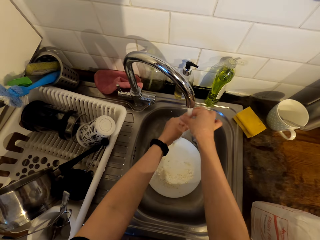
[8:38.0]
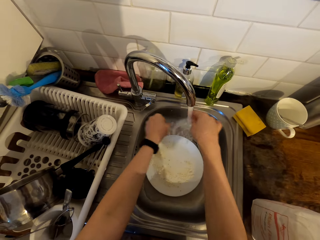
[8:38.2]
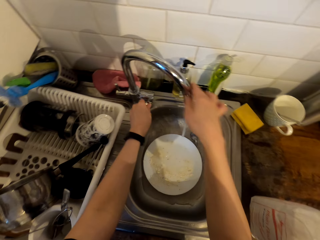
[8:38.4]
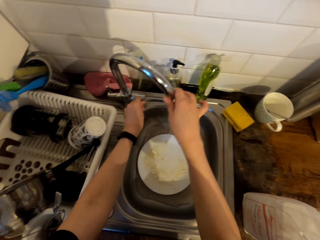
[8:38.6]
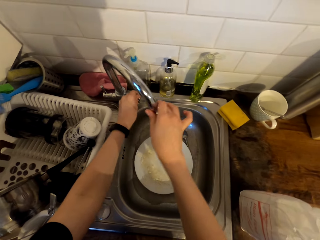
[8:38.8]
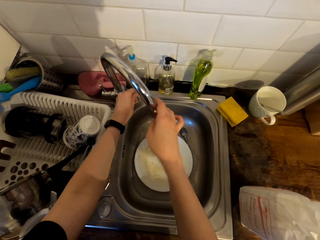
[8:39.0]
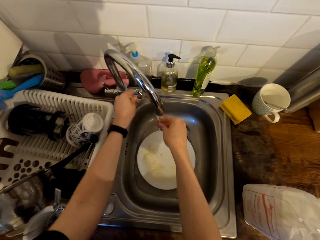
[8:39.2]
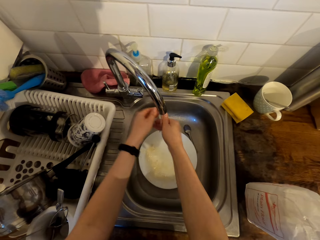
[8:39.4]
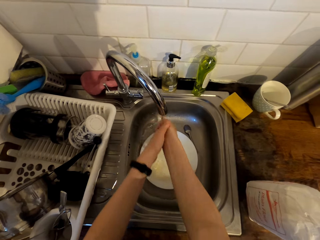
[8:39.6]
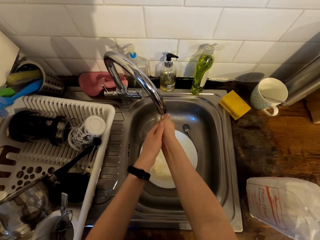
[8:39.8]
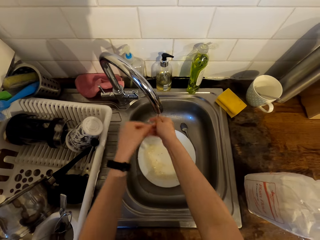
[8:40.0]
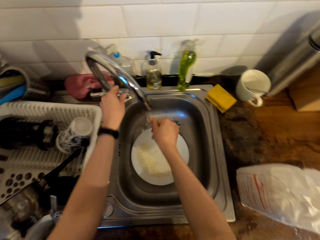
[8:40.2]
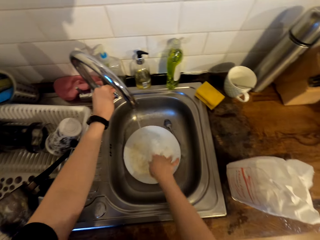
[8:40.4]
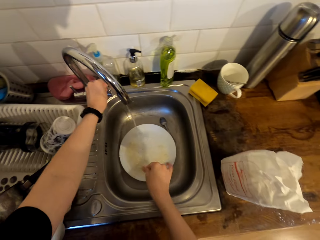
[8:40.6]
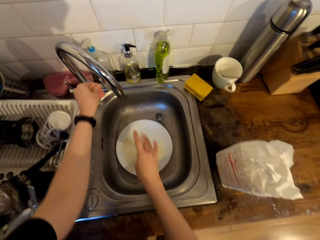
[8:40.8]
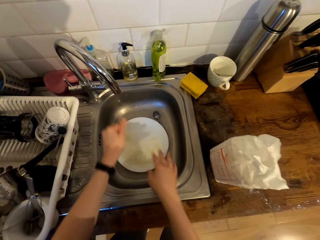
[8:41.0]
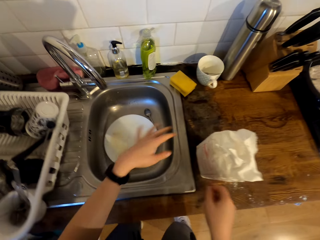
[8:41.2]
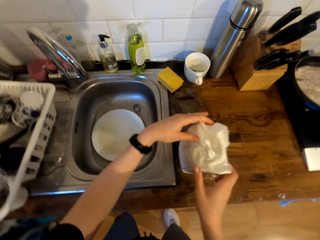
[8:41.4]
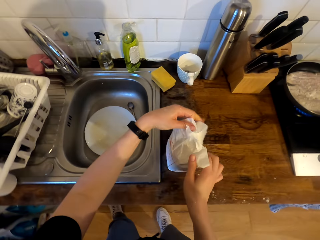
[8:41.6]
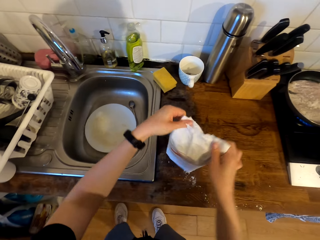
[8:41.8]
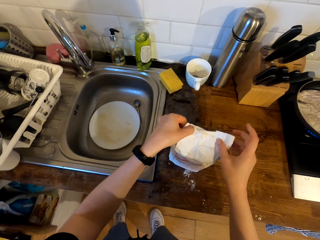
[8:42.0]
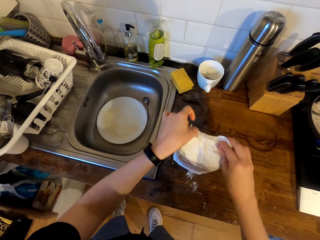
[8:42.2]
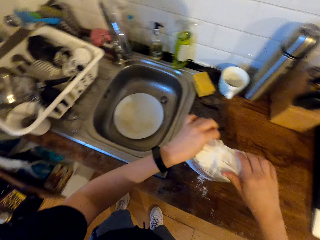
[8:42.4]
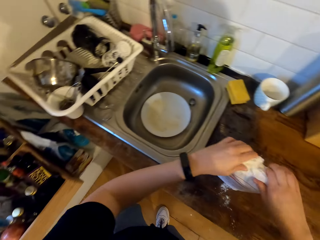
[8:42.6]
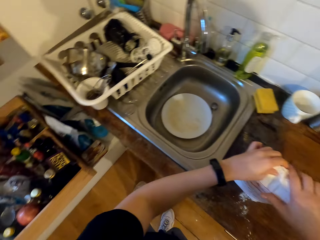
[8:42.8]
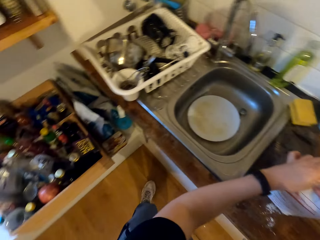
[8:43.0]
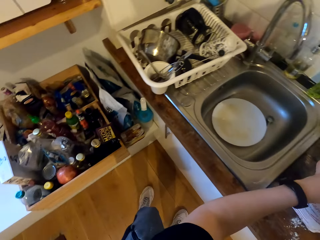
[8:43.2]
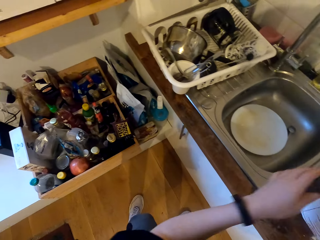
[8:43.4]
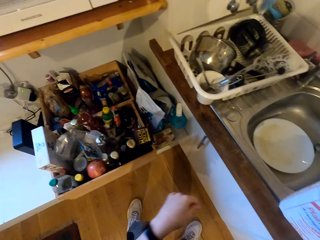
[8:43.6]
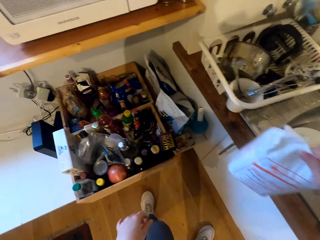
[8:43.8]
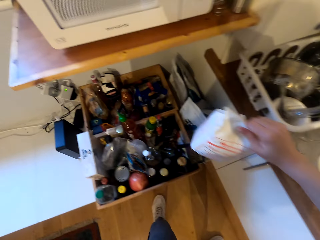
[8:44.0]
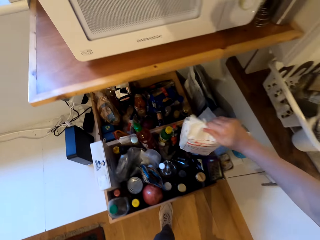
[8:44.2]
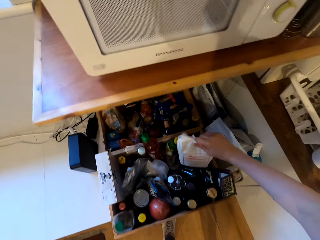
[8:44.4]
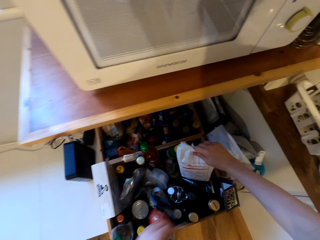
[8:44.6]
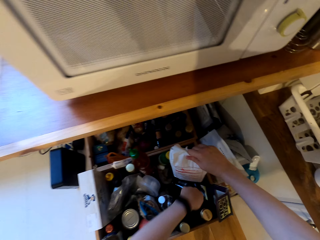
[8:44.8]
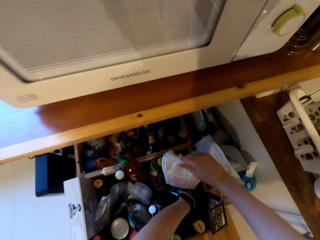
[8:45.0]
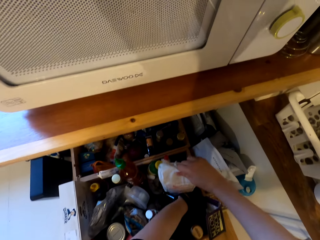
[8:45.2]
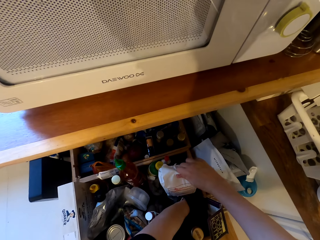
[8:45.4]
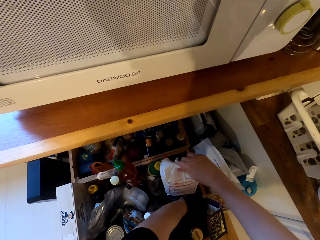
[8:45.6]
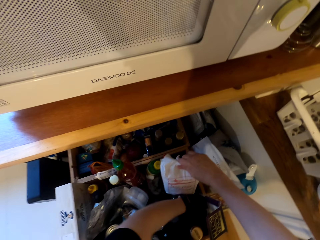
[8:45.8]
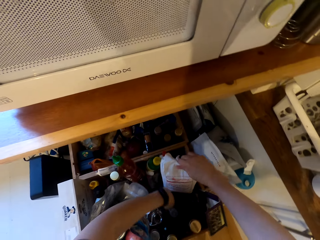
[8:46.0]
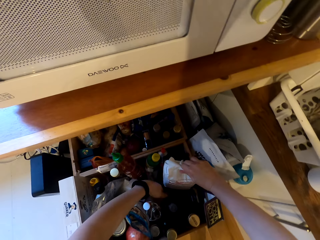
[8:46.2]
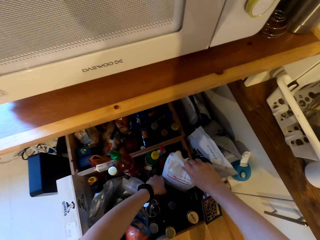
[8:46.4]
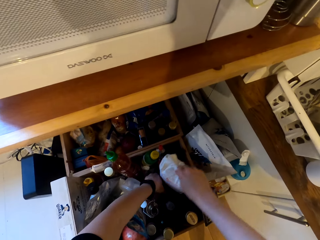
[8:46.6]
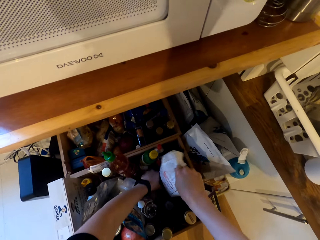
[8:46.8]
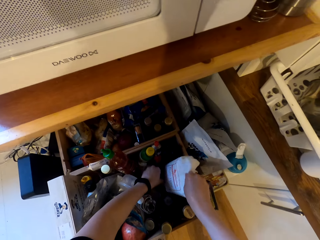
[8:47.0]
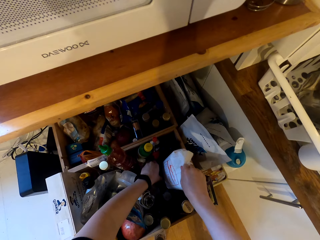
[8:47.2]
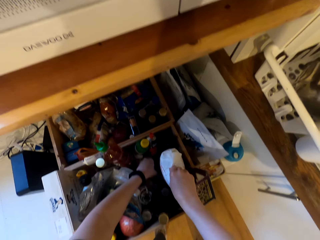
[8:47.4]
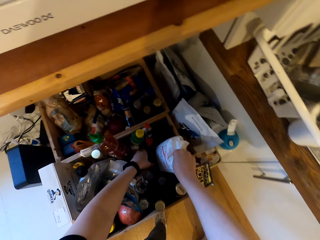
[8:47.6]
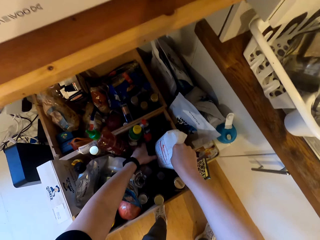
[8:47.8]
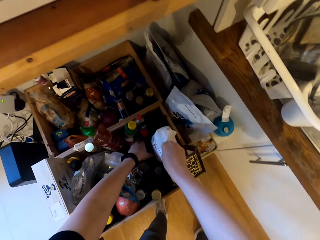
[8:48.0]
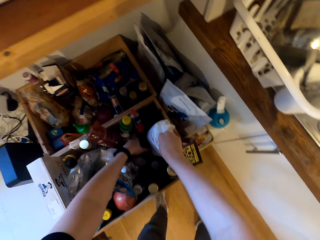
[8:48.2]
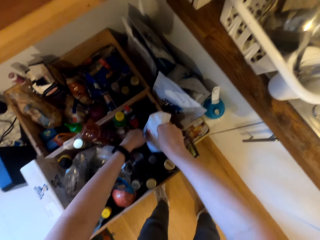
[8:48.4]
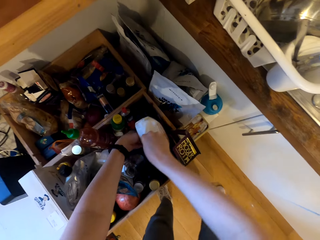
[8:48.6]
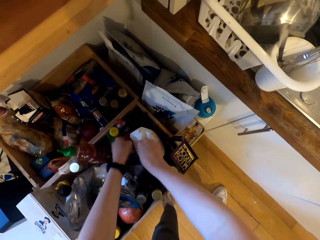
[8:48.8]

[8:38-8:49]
The camera wearer turns the tap. He closes the tap. He reduces water pressure. He rinses his hands. He closes the tap. He covers the pack of flour. He folds the packet. He picks the pack of flour from the cabinet top. He moves in the kitchen. He places the pack of flour in the rack or box. He moves something. He fixes the packet on the box.

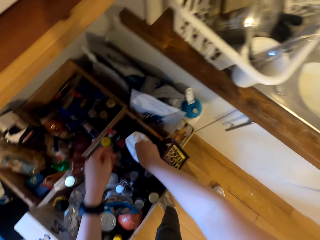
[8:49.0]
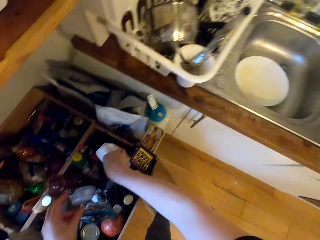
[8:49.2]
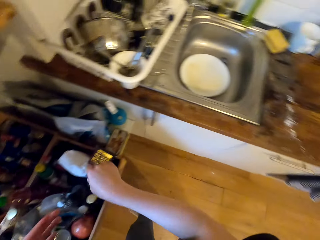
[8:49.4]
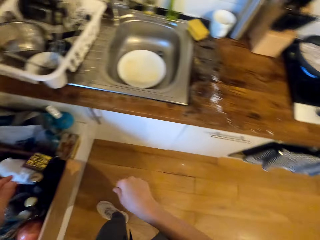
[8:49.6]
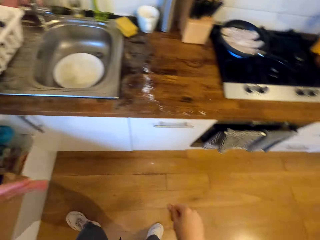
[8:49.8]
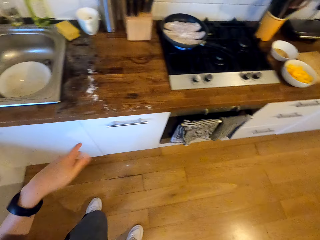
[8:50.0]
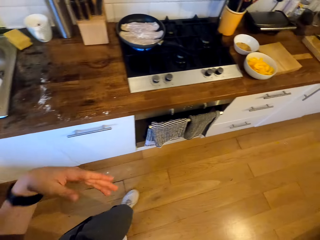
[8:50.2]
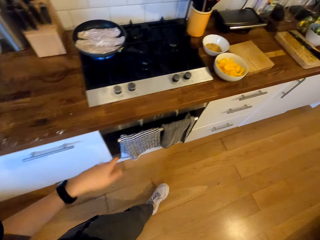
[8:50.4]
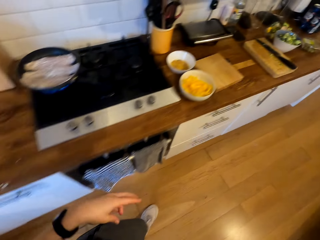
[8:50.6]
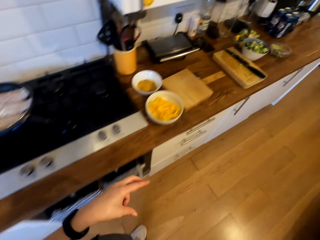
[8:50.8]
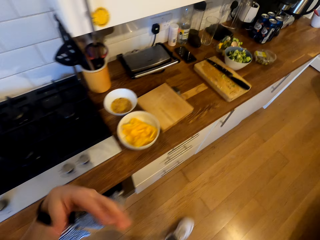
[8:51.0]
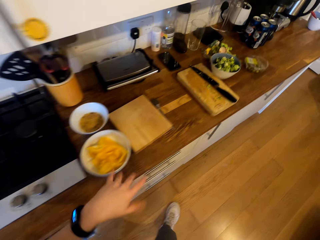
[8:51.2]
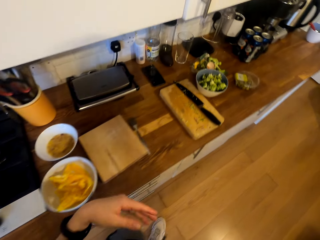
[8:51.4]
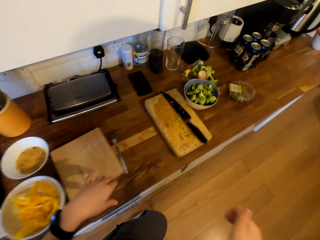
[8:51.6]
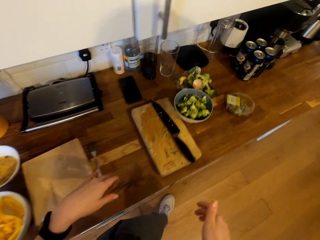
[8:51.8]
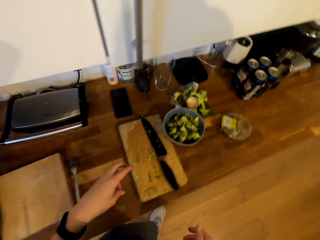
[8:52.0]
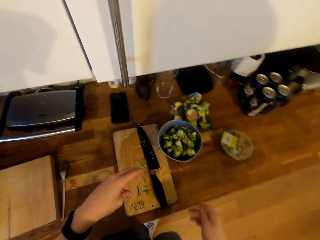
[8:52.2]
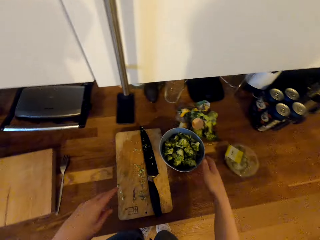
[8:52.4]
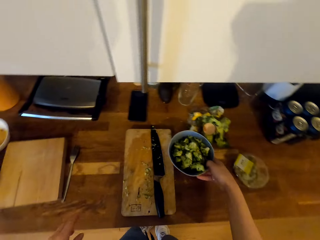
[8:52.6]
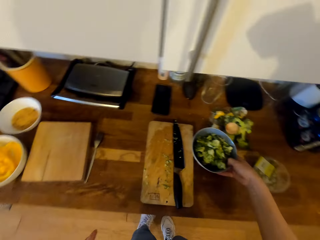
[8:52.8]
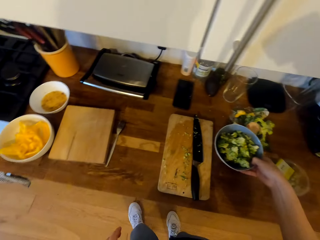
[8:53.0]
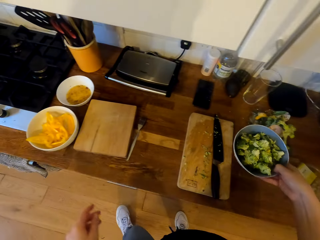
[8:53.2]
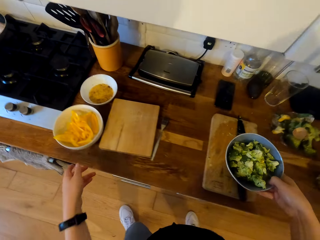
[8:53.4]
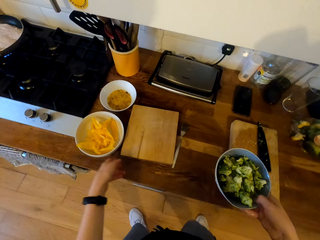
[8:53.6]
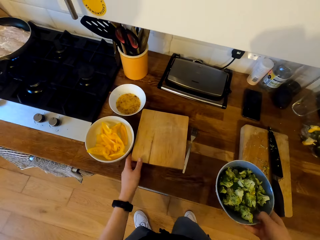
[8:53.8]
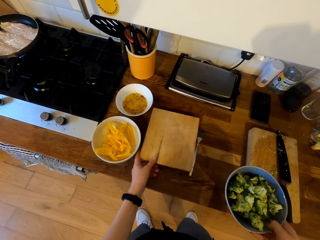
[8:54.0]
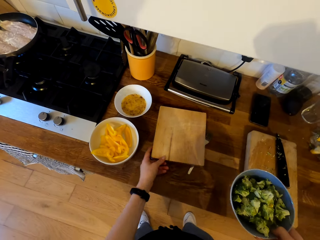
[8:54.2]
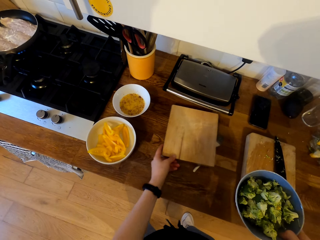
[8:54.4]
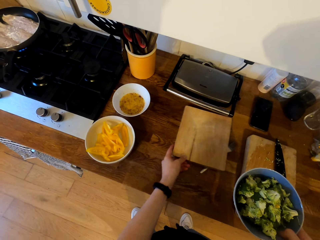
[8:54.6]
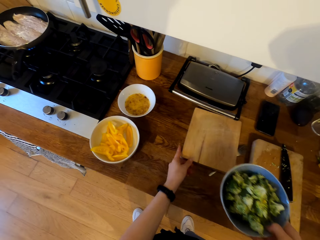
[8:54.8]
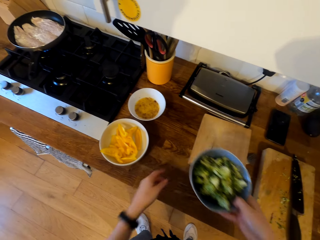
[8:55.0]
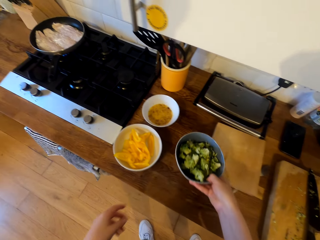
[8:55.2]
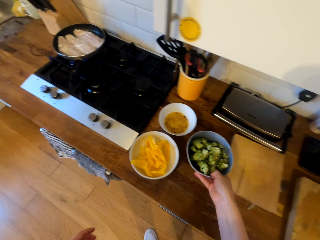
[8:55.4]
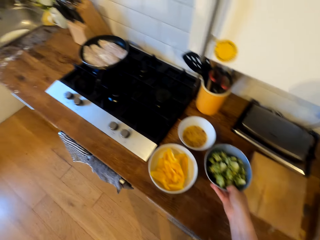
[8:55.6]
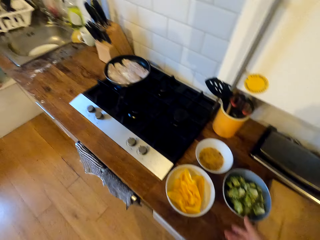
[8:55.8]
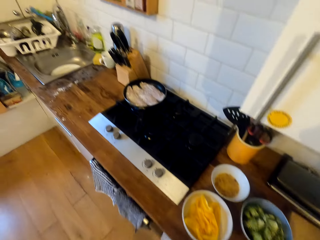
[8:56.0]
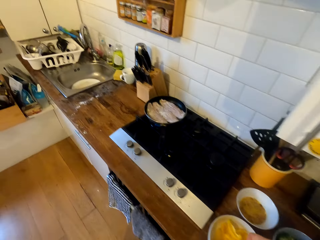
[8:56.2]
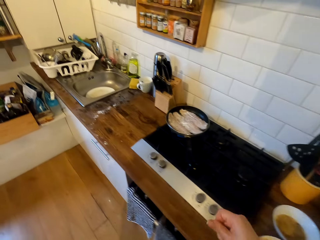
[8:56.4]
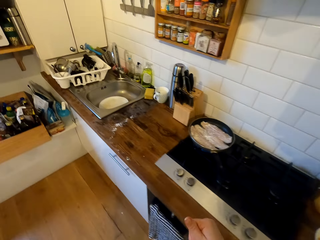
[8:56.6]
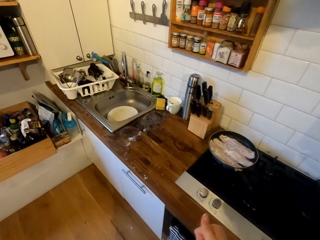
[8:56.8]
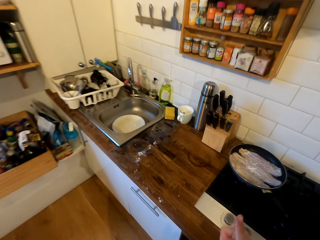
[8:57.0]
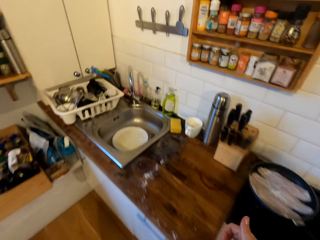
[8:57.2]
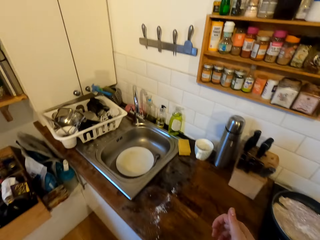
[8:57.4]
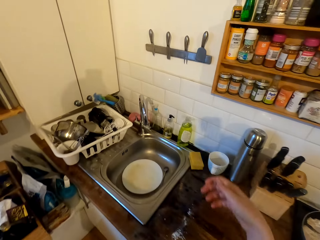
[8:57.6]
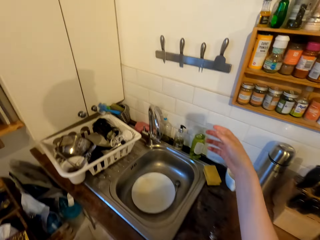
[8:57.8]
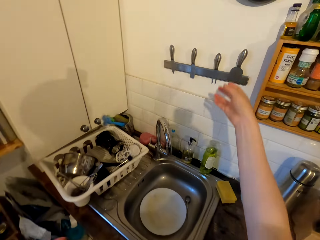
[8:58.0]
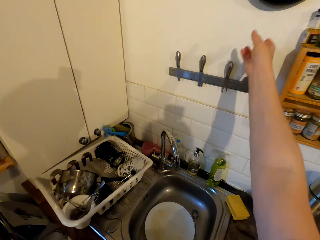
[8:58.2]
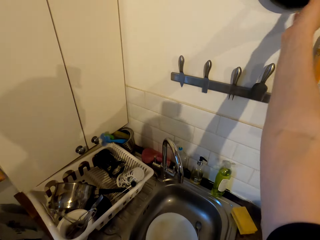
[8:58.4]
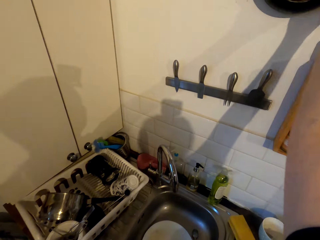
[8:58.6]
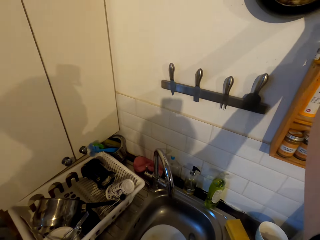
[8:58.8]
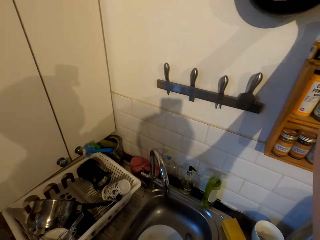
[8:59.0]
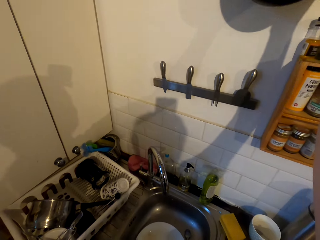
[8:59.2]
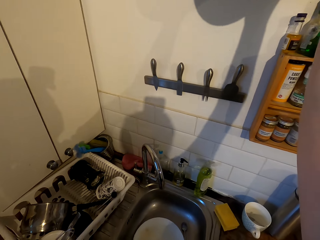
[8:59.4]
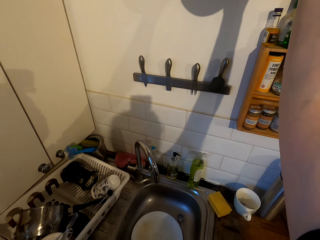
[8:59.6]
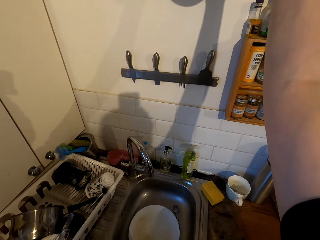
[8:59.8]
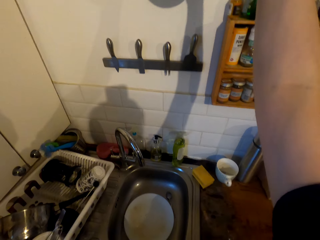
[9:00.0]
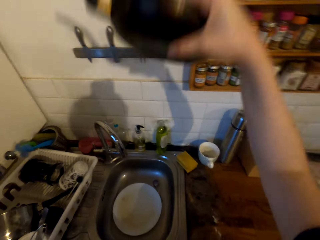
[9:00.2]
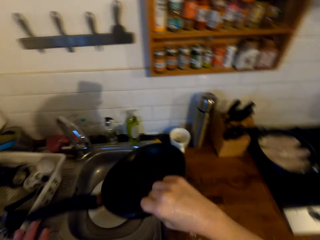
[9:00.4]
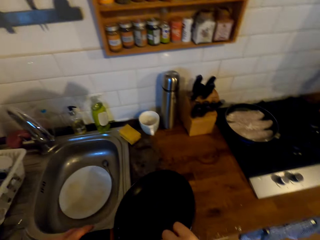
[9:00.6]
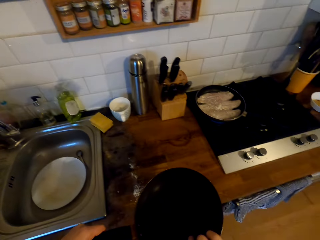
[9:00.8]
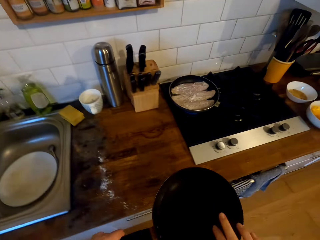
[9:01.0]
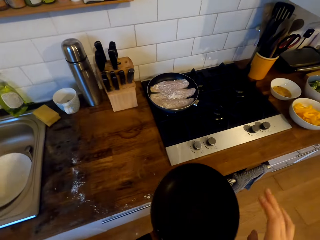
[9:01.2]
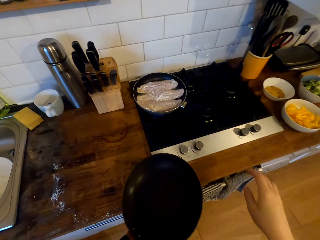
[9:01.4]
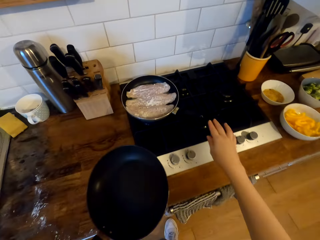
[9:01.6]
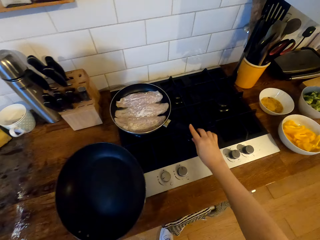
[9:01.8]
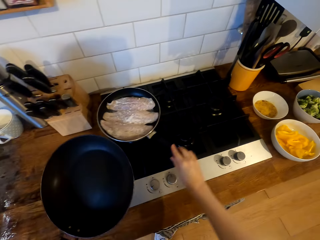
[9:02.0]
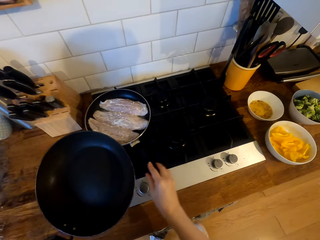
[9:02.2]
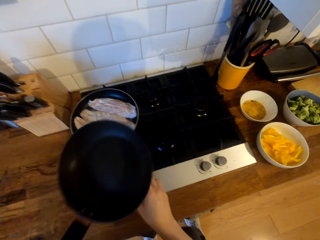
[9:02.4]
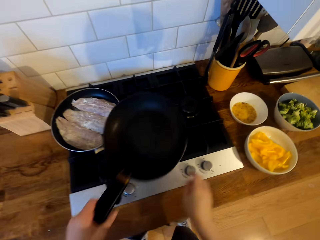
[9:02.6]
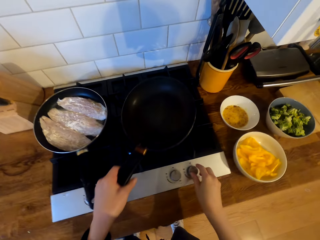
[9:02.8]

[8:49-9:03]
The camera wearer walks in the kitchen. They lift the bowl of broccoli or cauliflower. They drag the chopping board slightly on the cabinet top. They place the bowl of broccoli on the cabinet top. They walk in the kitchen. They remove the frying pan from the hanging rack. They hold the frying pan. They move in the kitchen. They rotate the frying pan on the cooker.
